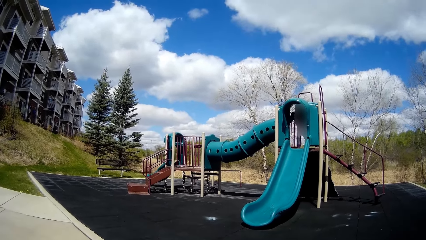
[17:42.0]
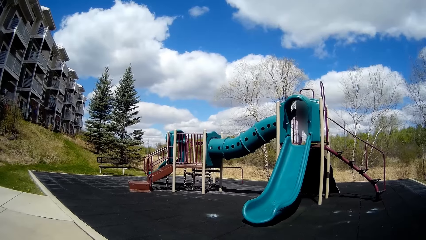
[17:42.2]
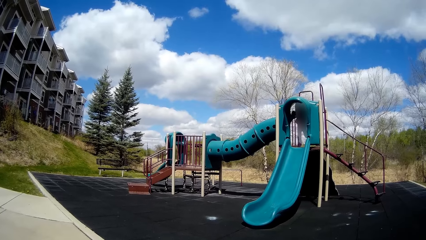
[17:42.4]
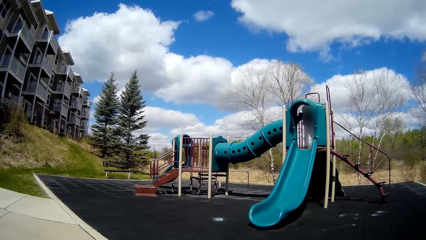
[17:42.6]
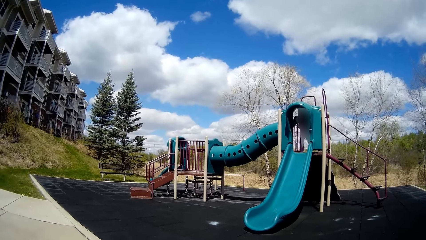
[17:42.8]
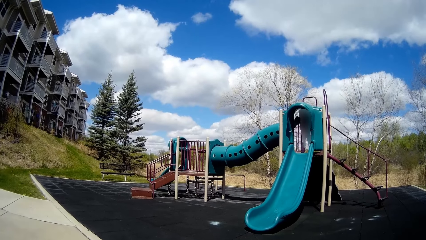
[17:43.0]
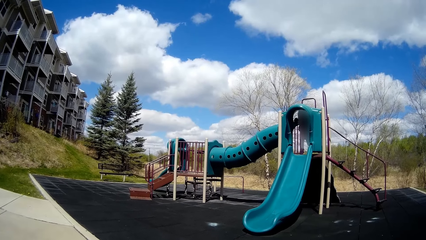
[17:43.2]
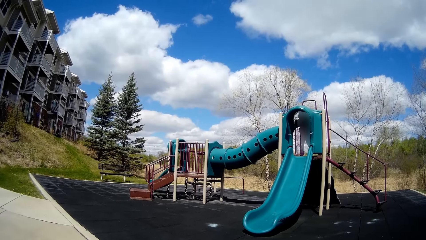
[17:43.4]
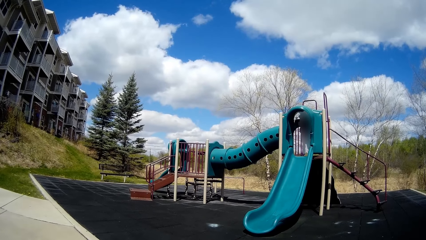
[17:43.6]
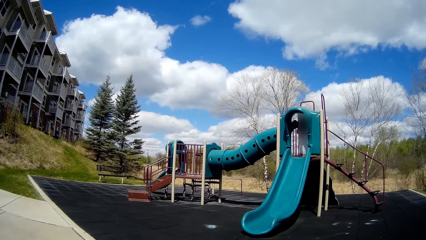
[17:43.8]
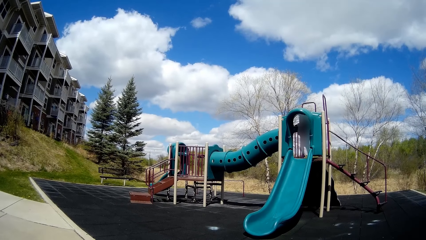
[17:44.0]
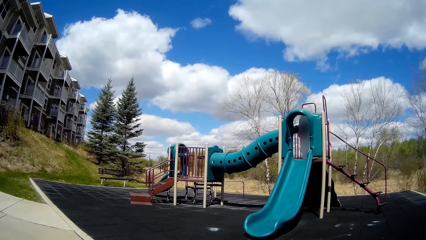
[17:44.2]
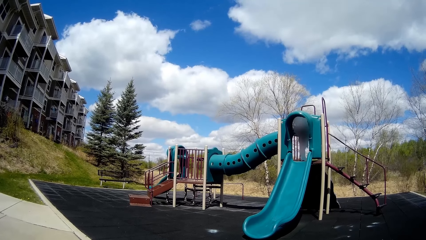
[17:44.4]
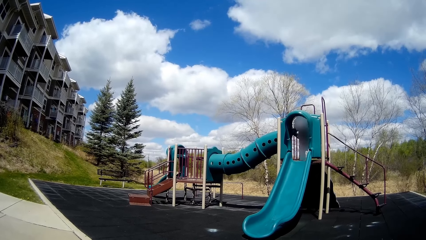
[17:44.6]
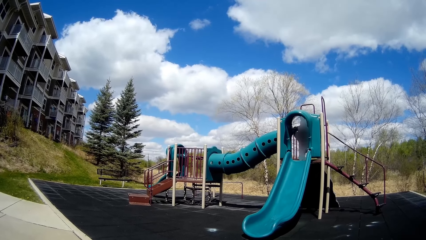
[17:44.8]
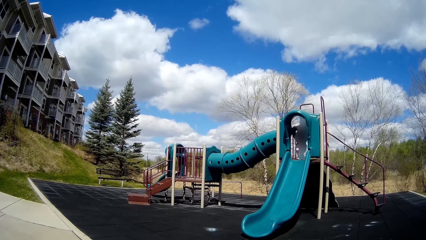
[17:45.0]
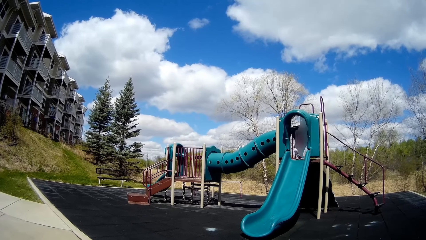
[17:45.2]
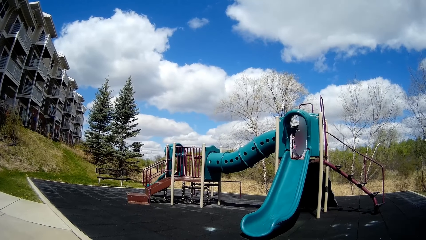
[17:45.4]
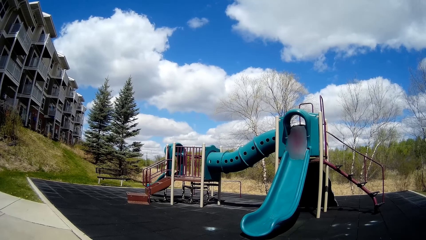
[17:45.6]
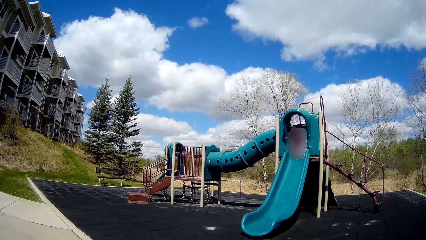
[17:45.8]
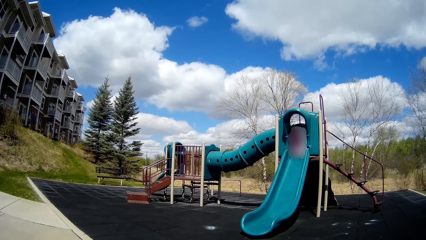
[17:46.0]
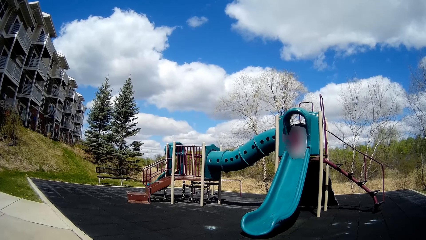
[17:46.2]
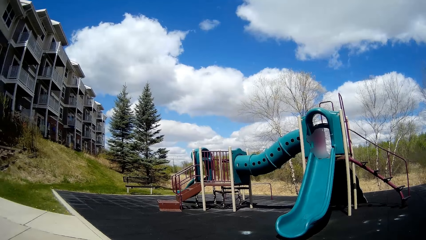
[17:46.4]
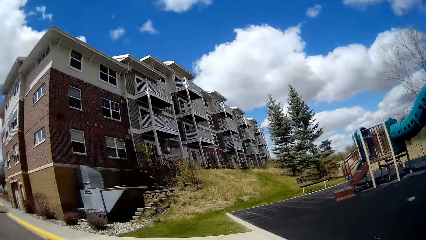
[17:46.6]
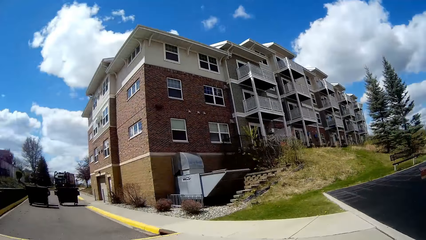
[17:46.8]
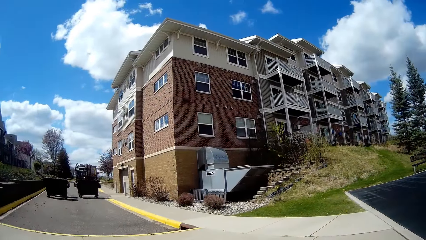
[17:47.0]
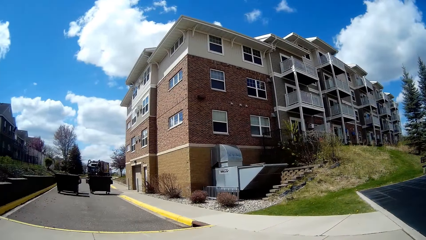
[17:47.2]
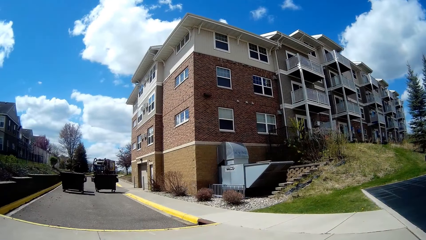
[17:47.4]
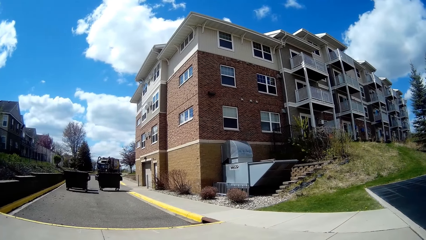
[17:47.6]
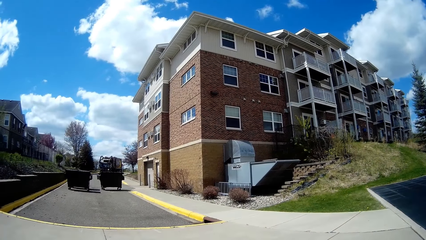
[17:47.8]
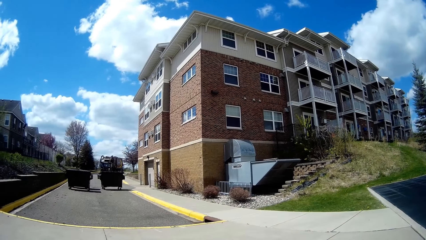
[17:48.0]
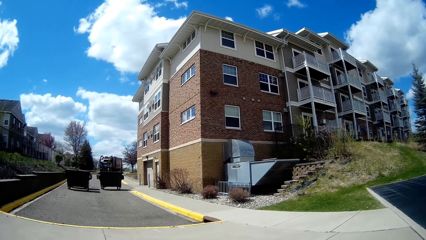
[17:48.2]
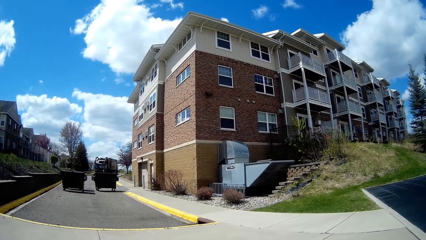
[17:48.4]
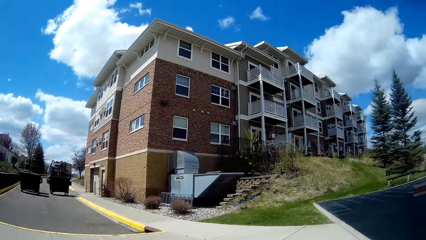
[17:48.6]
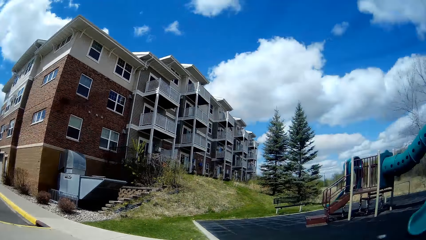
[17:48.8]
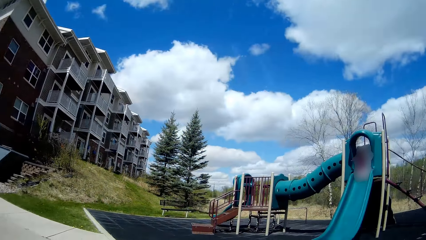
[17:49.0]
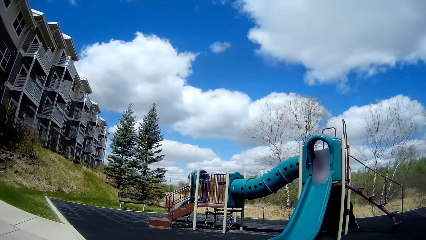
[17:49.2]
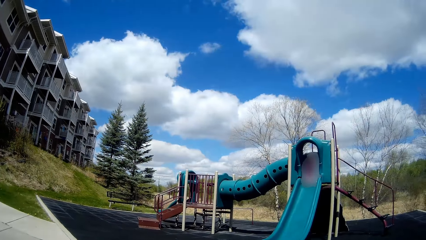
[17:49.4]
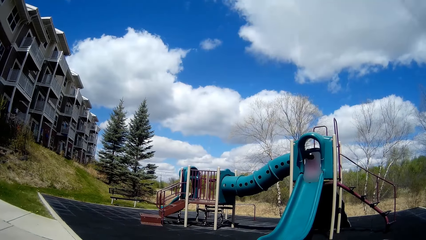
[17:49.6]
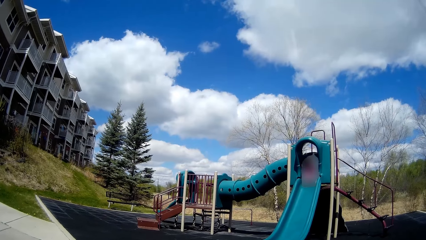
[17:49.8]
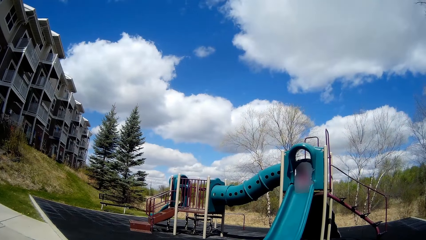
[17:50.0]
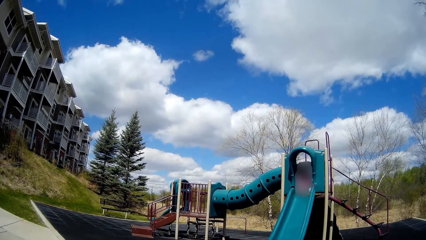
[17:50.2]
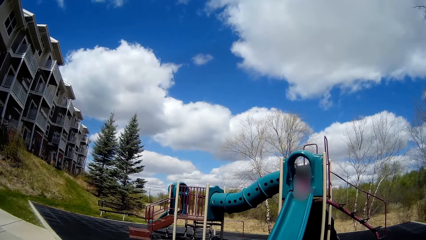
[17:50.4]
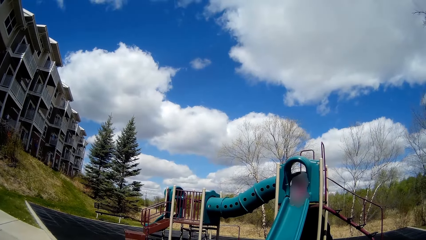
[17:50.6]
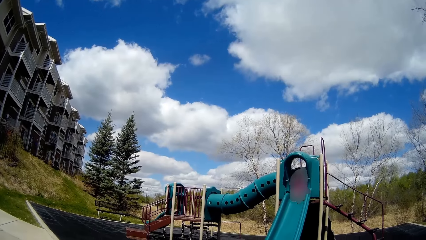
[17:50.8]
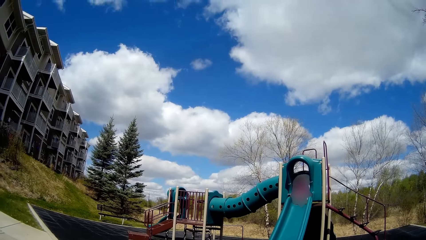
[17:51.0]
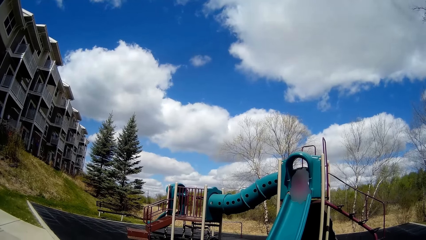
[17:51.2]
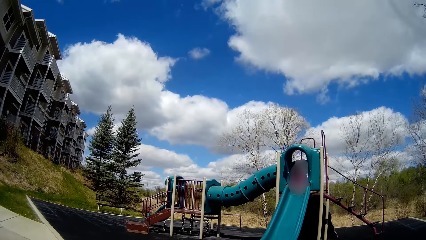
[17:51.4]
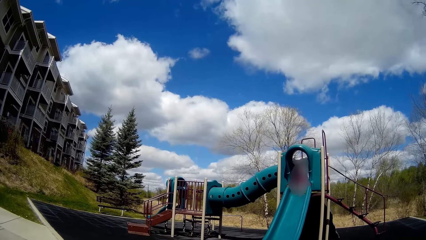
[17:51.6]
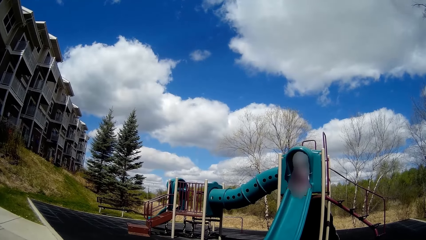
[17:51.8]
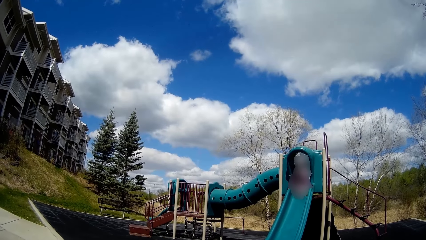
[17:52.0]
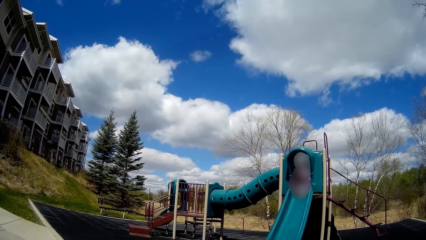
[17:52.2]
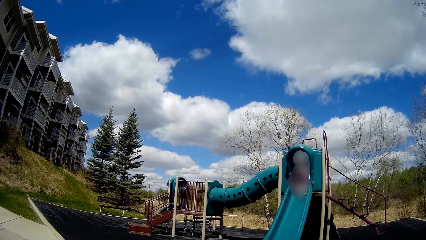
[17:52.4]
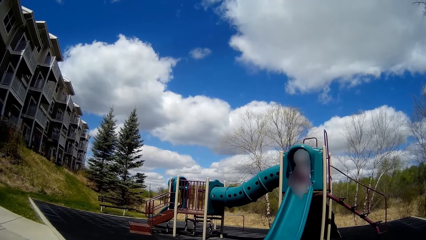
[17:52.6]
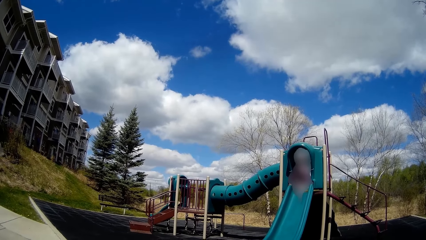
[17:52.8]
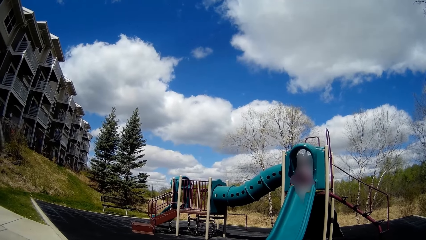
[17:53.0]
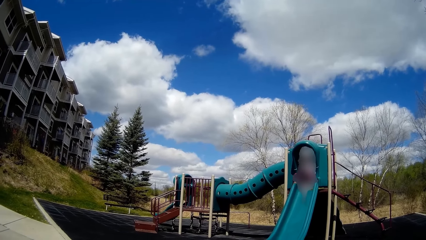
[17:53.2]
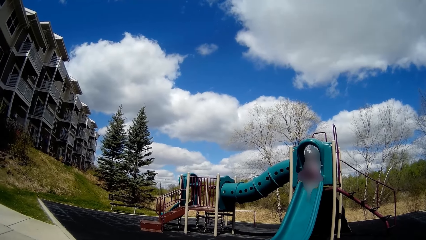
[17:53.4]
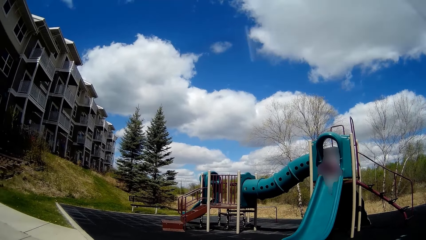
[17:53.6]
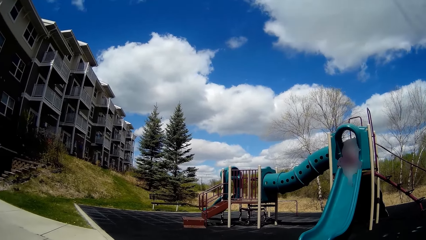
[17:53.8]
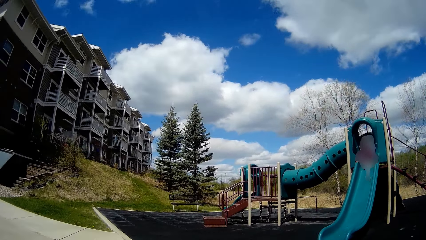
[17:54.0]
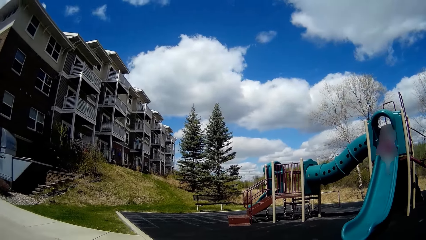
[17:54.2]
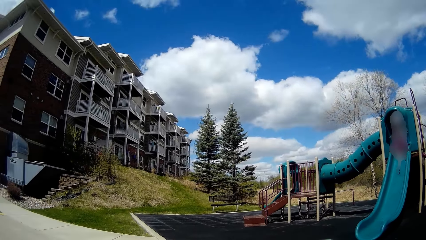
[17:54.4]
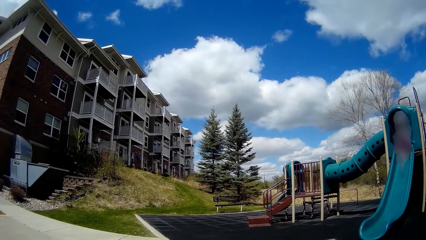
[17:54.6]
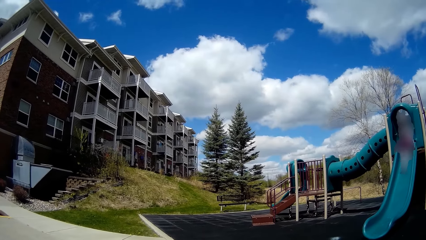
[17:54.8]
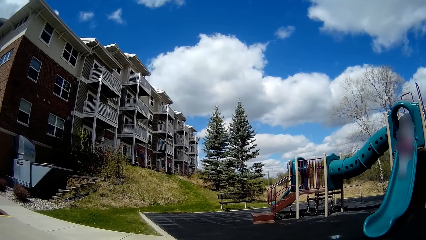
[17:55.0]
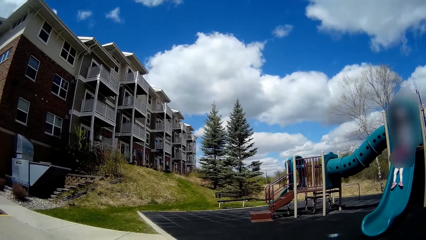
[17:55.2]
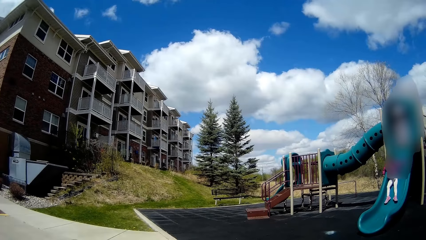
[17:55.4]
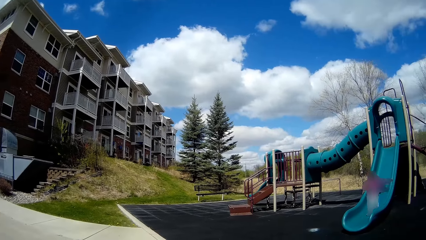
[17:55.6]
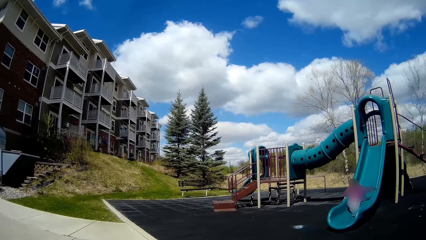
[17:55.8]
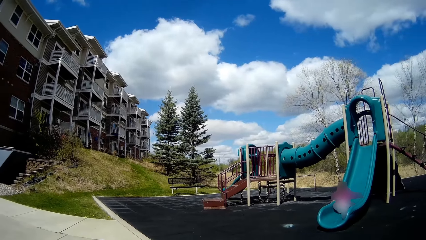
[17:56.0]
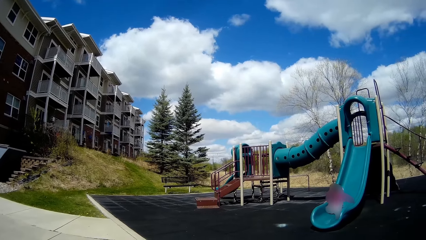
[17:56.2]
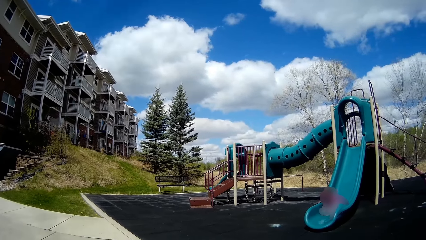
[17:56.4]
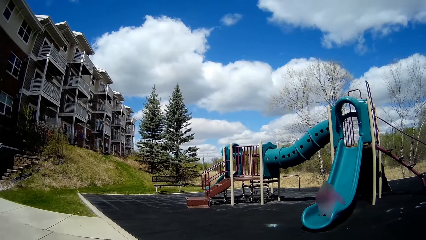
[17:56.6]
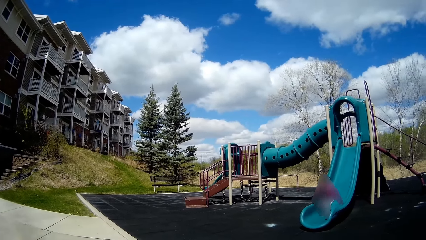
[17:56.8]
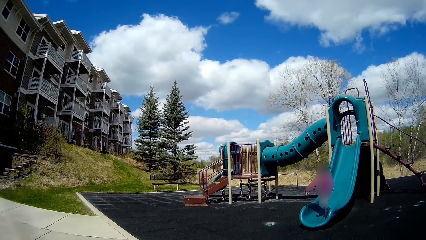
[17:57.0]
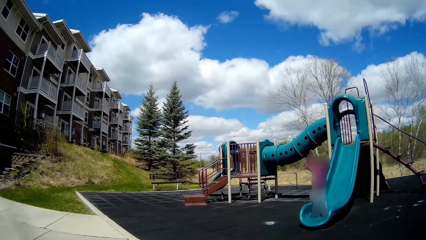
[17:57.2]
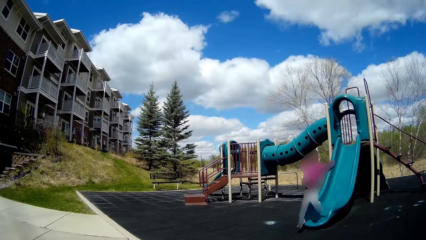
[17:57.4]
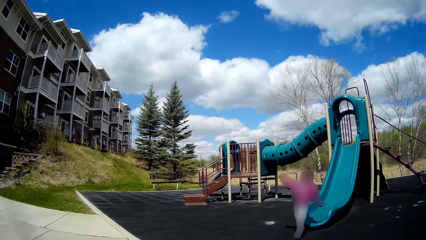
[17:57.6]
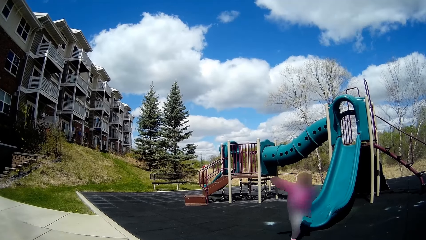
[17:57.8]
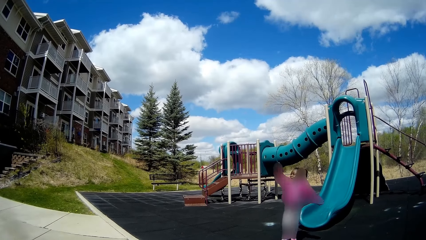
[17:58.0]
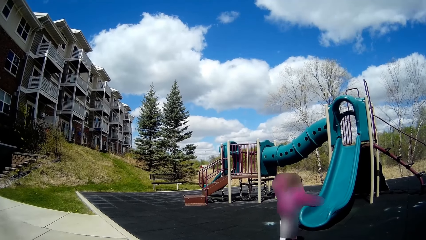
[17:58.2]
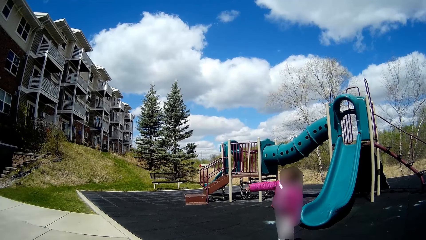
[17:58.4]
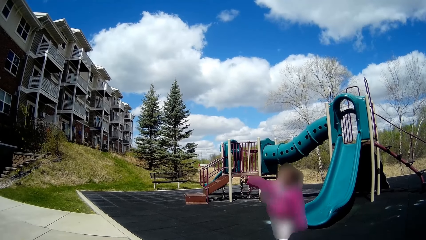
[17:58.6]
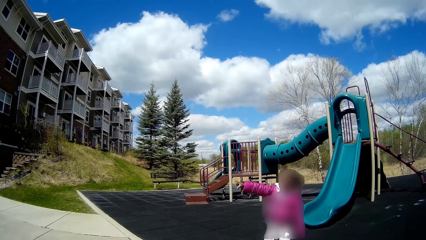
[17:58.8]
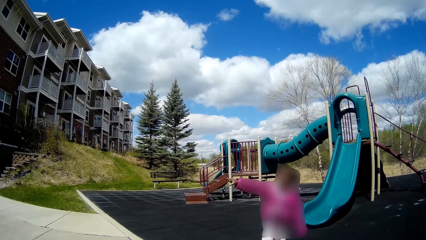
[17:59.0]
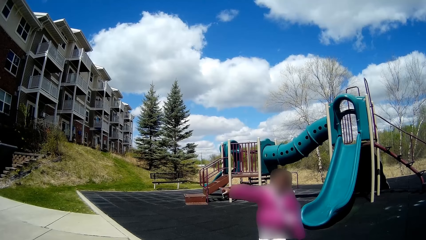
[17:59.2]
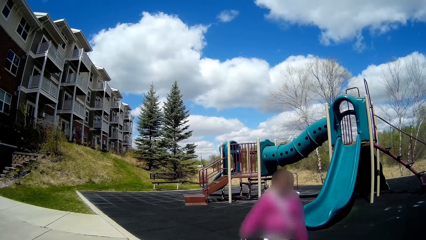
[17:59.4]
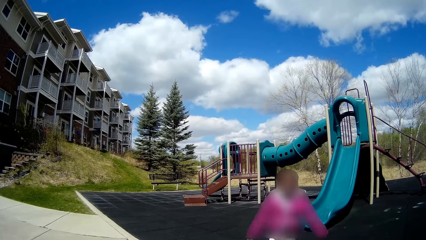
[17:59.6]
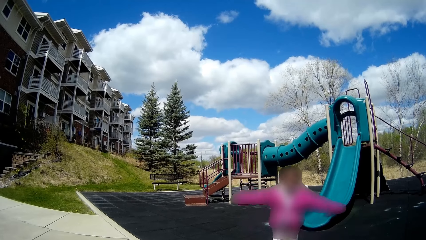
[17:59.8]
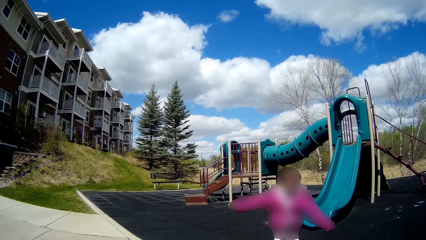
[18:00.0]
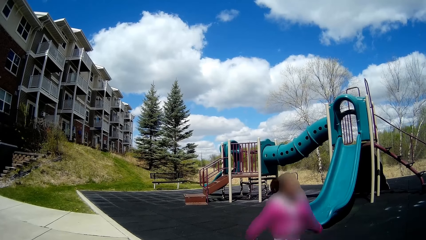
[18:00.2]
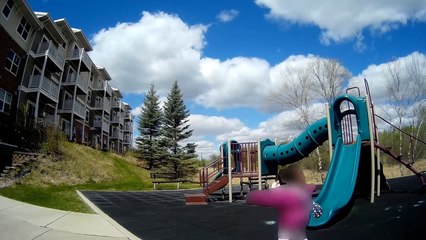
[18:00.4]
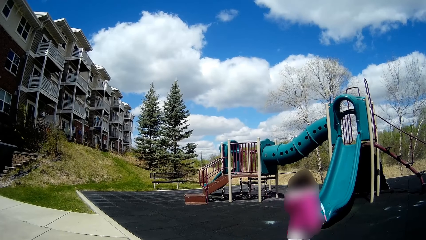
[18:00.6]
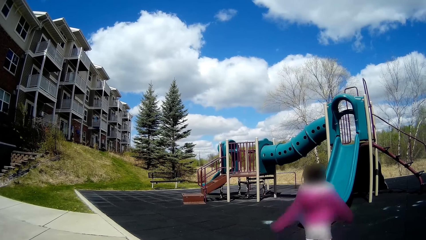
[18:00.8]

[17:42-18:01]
The camera wearer looks around. They talk and look at a girl. They interact with the girl. The girl slides down the slide. The girl gets off the slide.
